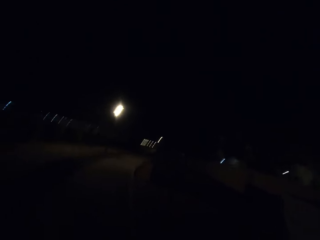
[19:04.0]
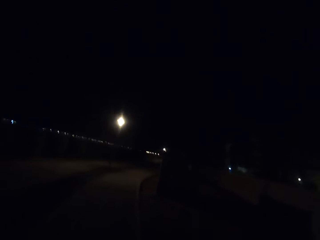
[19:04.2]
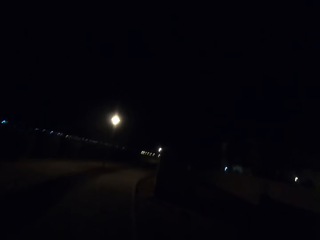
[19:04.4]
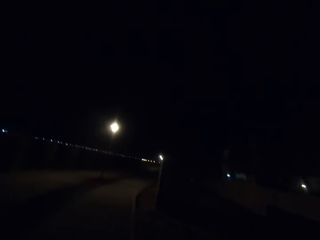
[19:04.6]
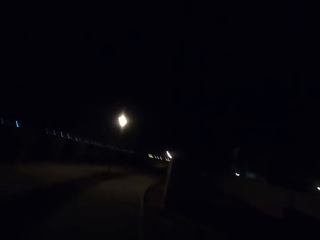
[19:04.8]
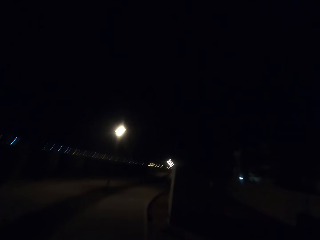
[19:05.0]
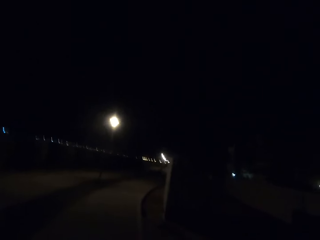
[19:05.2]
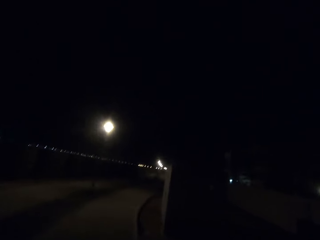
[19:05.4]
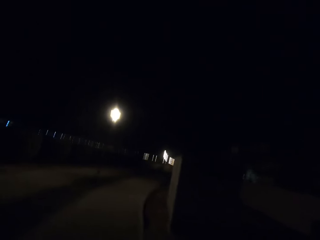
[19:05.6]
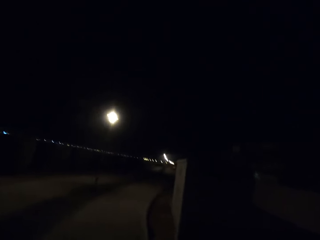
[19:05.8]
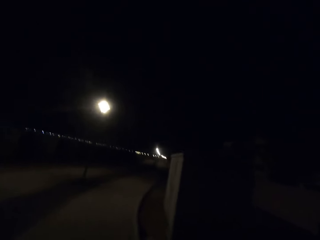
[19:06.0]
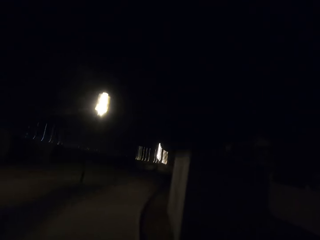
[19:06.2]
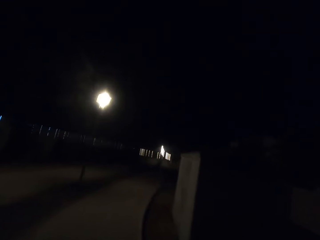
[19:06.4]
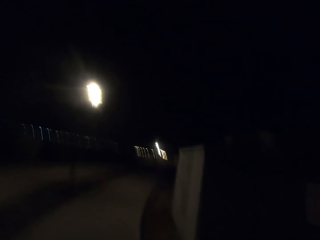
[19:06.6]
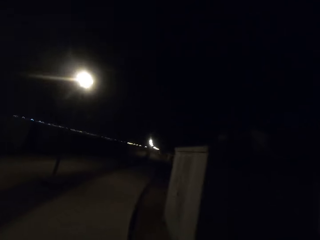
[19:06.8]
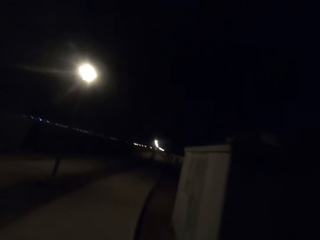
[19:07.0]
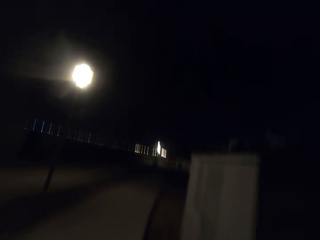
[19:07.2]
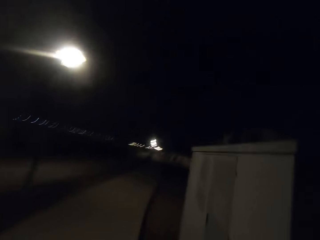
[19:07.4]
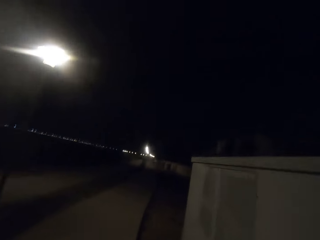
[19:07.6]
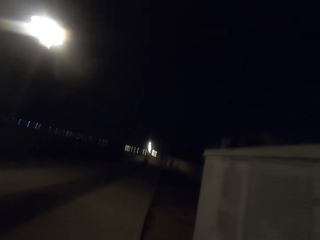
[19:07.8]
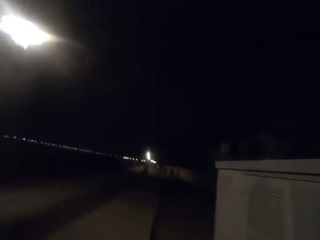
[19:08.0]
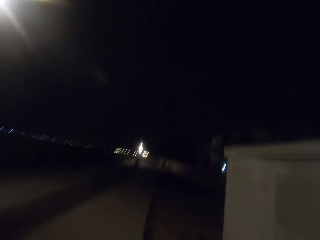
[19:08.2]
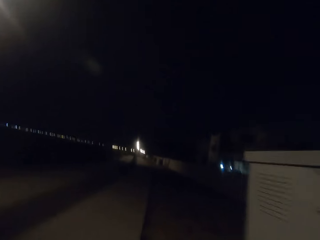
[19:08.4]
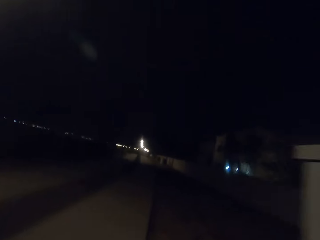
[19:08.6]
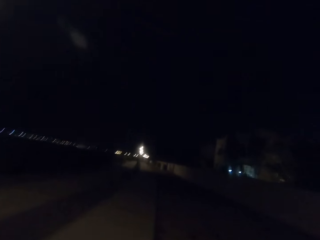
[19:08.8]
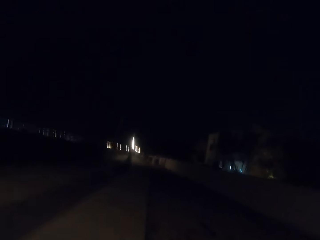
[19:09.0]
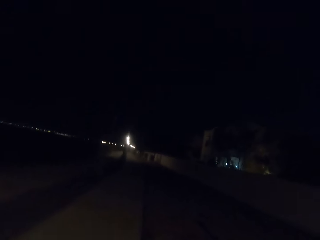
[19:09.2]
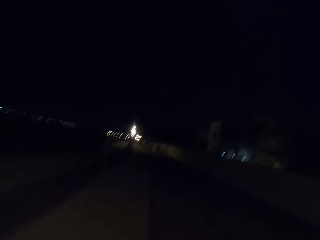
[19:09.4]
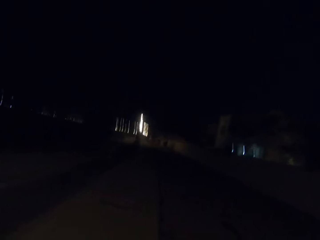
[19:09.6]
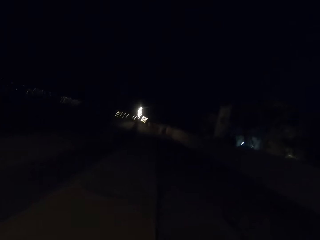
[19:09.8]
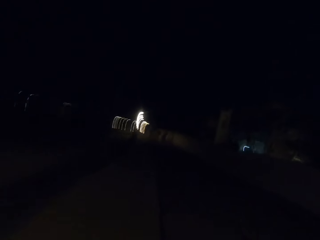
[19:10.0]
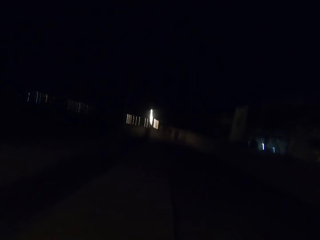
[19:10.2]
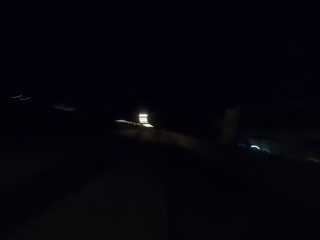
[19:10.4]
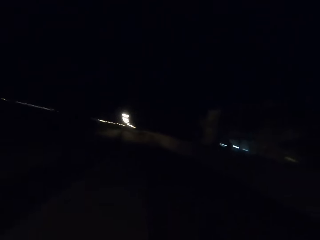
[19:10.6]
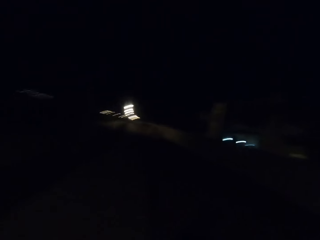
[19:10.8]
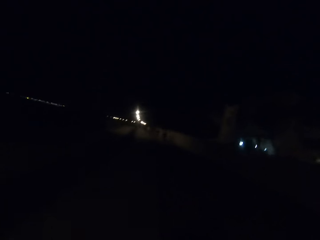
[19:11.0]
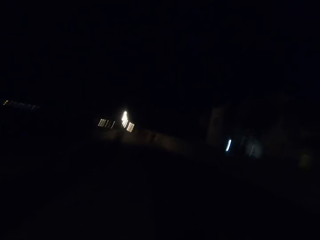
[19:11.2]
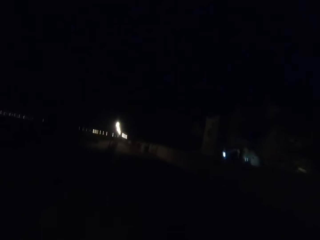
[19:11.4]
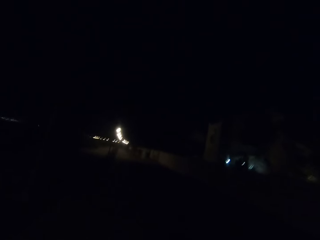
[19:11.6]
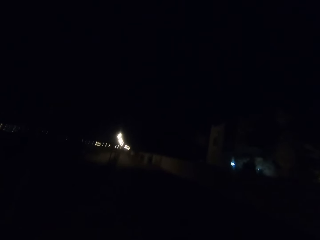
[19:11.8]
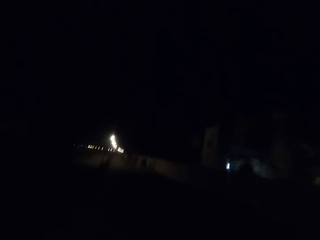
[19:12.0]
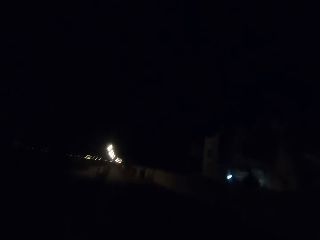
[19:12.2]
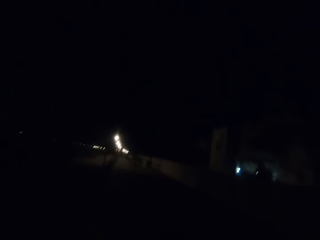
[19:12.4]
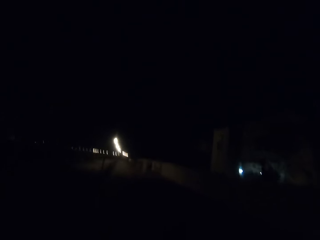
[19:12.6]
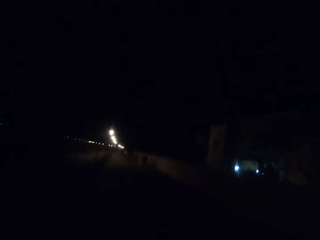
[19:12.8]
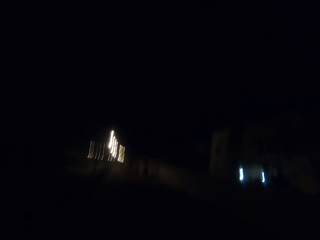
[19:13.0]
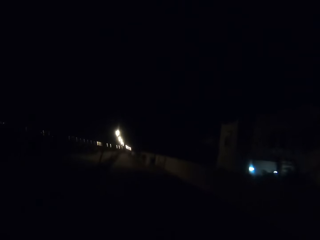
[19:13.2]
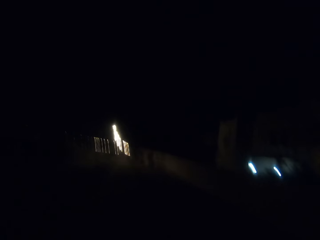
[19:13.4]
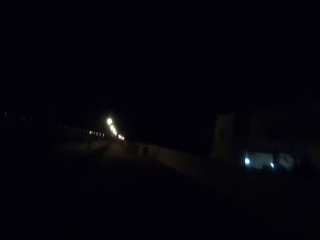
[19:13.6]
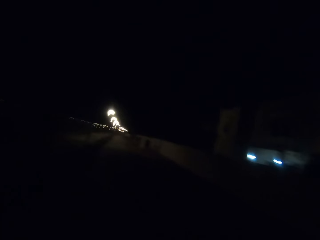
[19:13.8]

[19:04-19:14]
A street light appears.

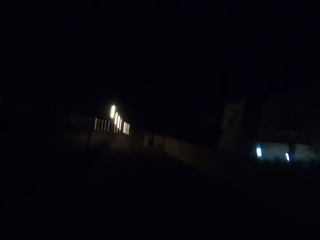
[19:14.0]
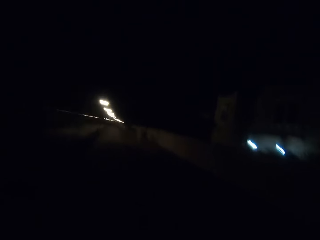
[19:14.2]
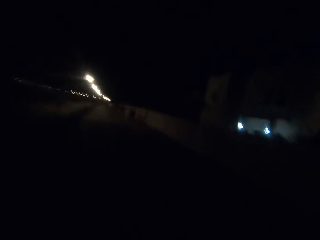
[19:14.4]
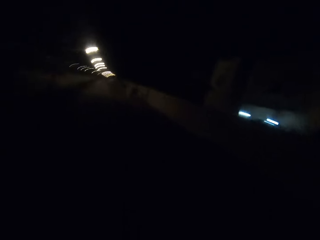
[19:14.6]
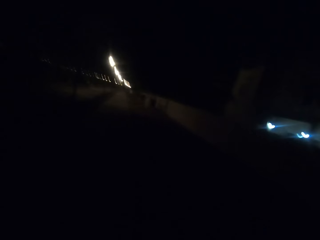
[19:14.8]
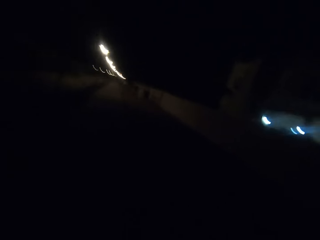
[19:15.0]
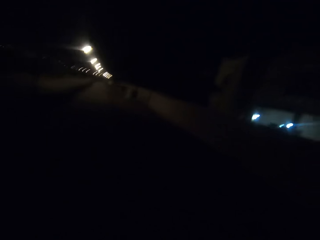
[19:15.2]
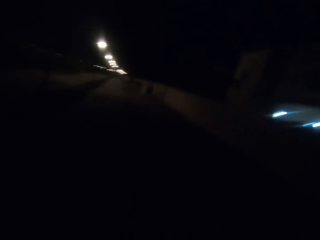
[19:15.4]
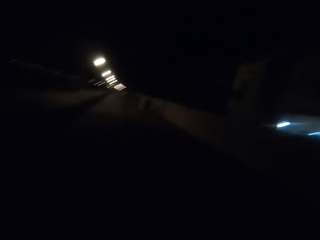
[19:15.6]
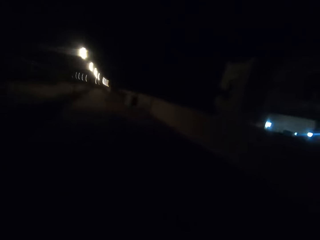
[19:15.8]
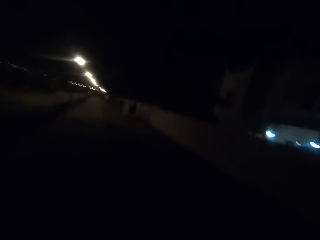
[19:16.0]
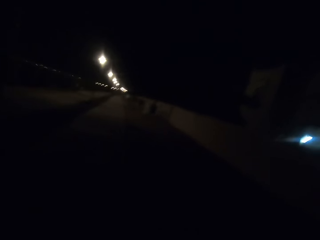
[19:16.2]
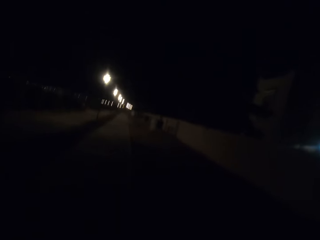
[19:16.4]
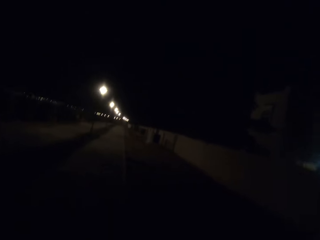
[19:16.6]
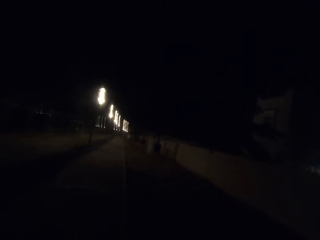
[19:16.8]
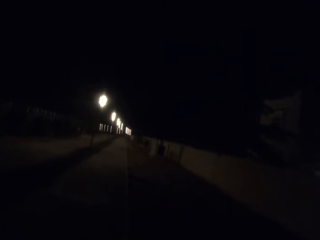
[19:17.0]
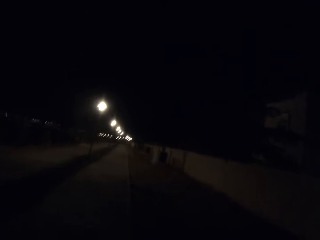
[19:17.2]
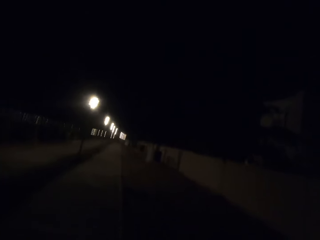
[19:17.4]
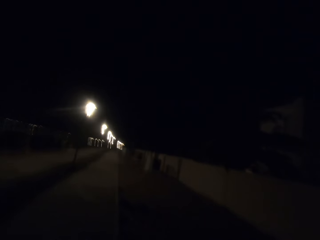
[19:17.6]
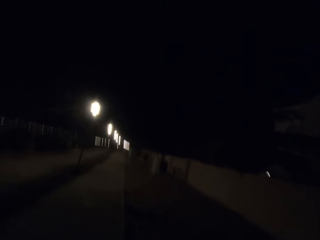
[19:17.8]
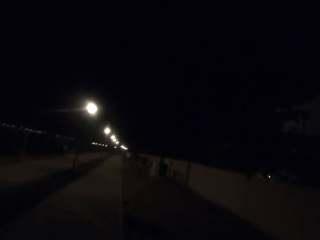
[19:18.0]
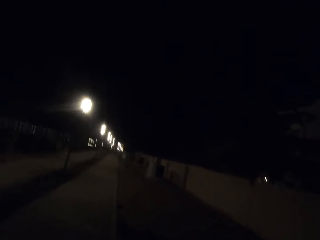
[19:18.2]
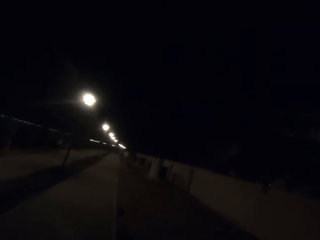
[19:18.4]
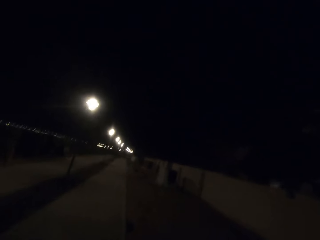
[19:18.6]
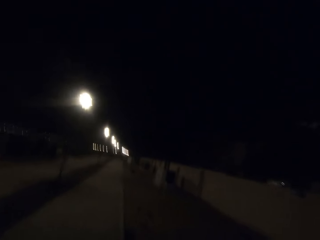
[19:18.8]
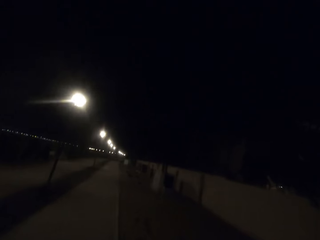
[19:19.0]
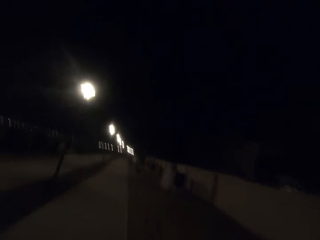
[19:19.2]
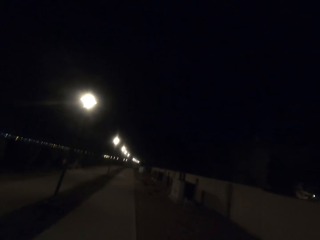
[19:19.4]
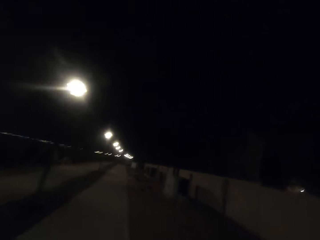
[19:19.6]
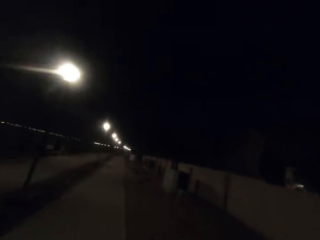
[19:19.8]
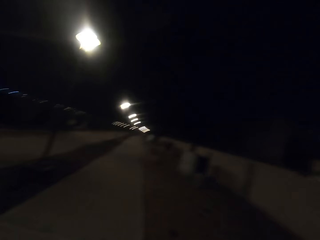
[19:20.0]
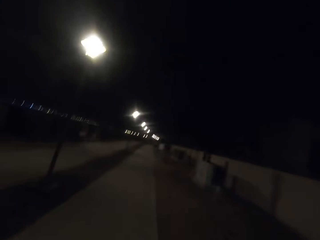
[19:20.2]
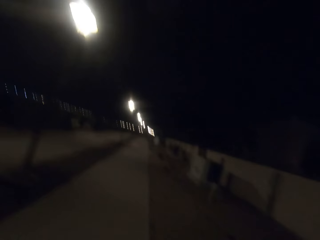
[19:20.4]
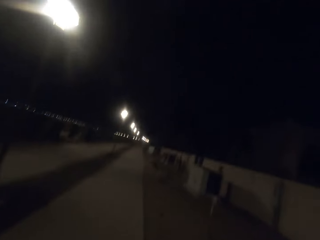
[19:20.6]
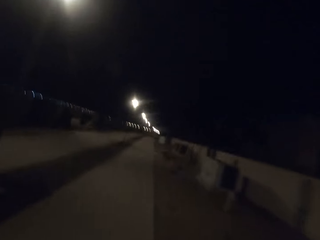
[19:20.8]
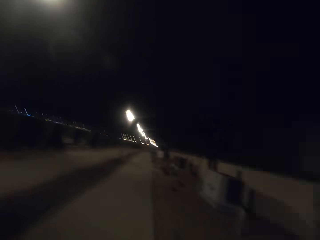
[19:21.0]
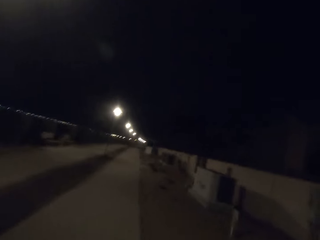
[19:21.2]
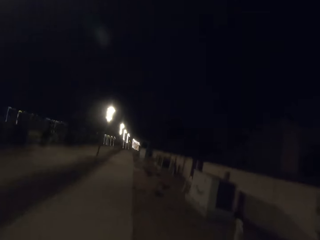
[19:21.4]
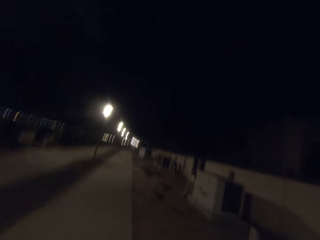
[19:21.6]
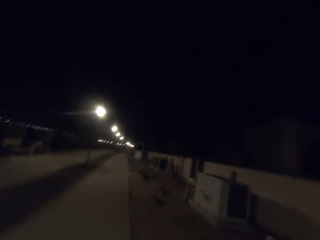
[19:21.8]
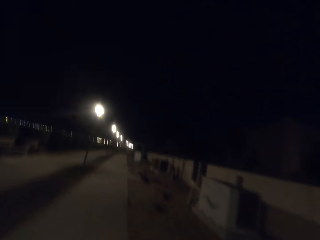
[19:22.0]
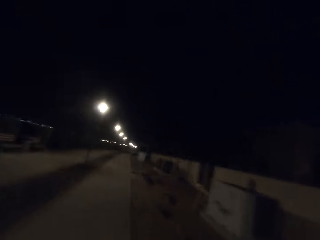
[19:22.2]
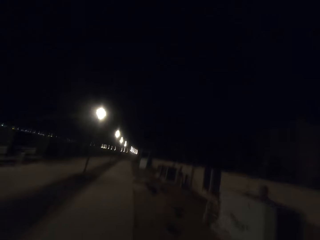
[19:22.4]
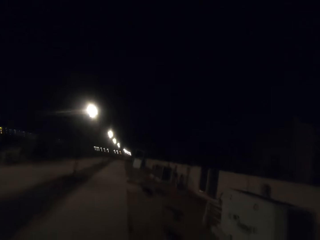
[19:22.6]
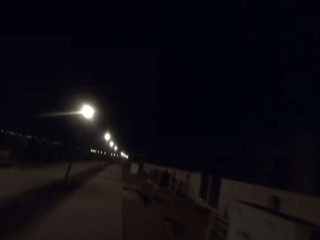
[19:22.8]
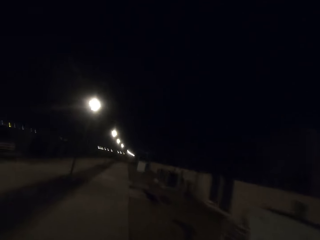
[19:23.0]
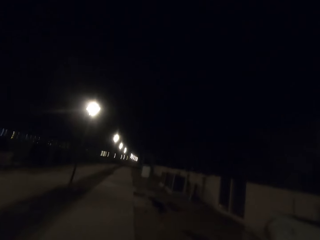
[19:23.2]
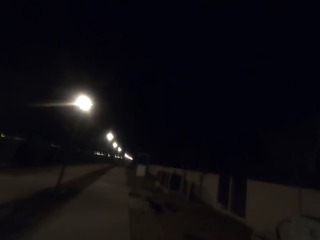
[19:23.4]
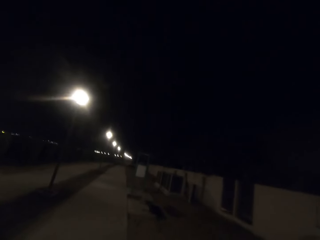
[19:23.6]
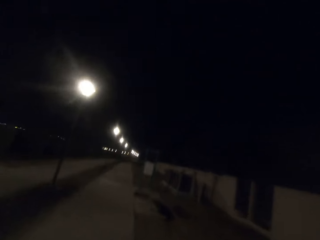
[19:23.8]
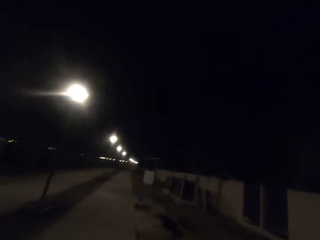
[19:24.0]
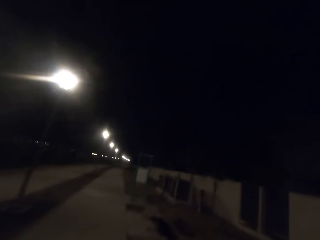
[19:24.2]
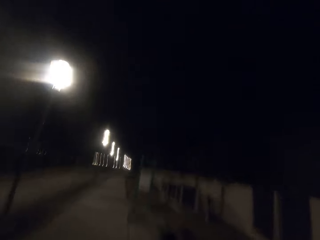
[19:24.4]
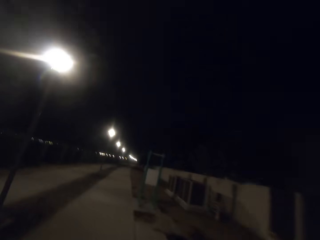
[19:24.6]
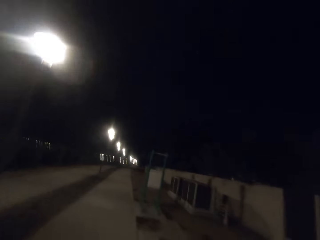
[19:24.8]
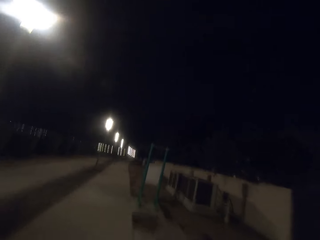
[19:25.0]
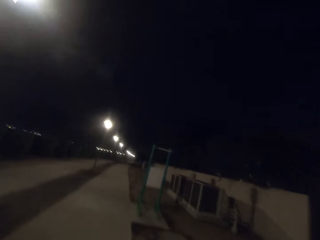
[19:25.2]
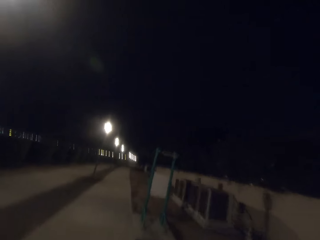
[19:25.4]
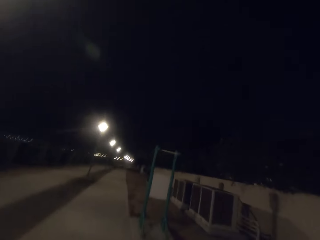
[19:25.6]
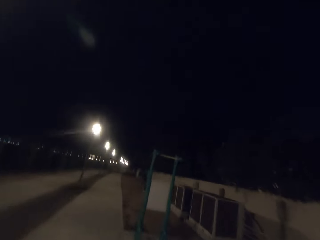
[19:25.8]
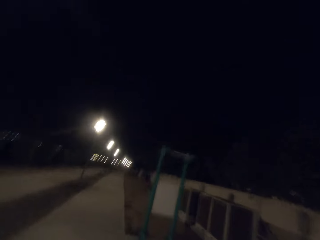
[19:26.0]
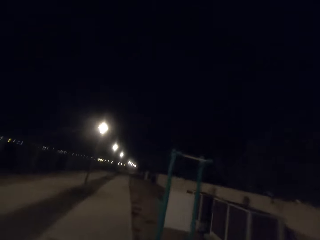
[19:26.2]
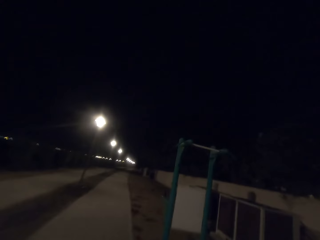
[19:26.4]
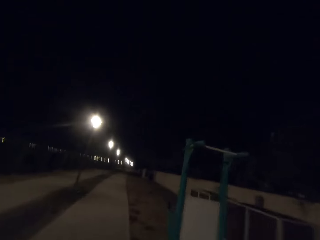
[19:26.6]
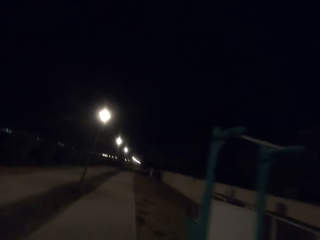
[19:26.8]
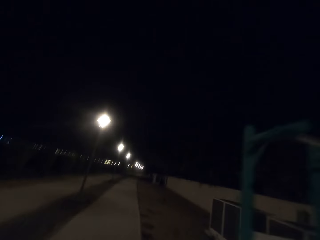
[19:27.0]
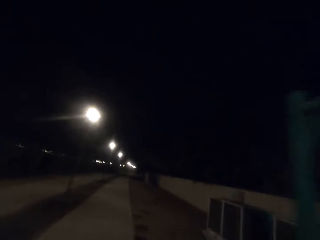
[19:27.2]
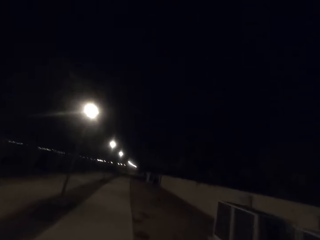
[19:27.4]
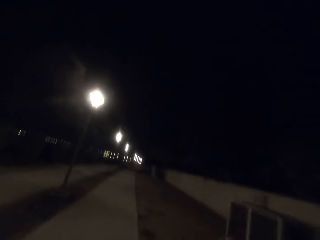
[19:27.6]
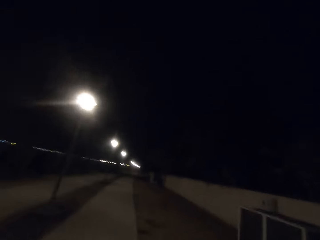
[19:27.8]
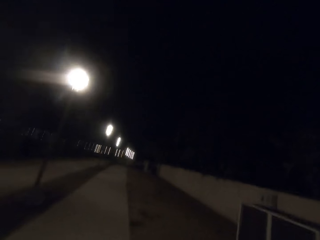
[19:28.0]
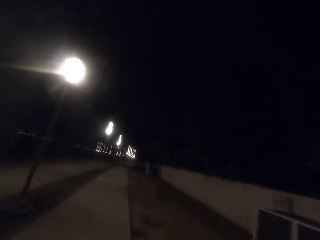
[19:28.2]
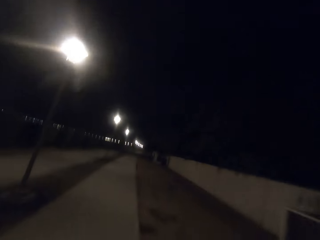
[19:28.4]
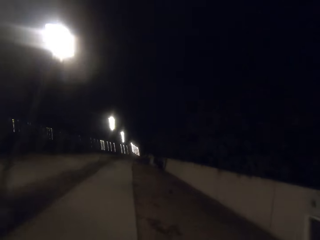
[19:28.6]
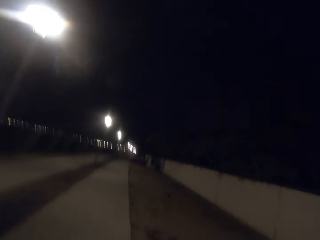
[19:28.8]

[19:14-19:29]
Street lights appear.
